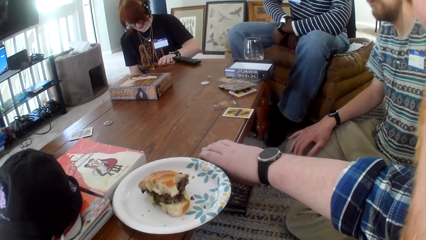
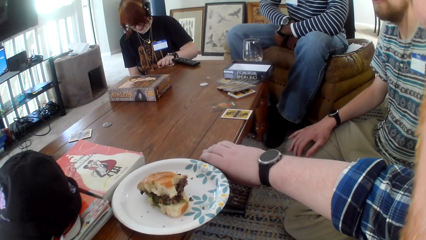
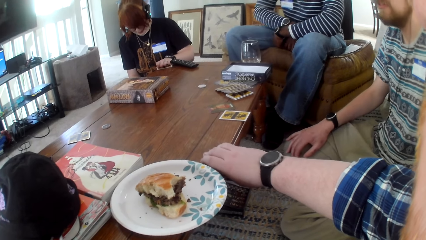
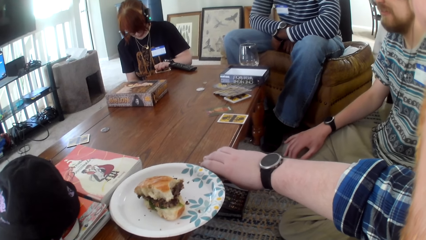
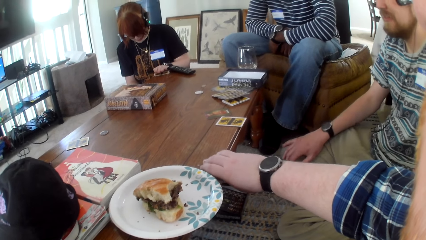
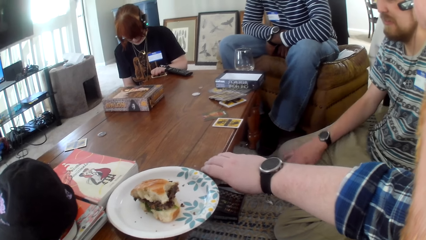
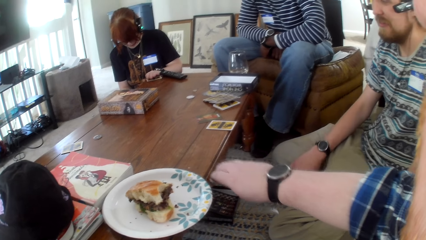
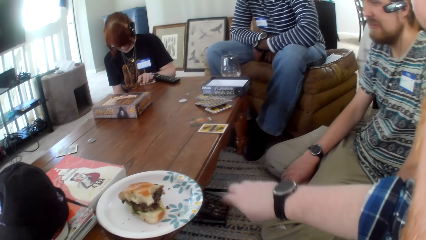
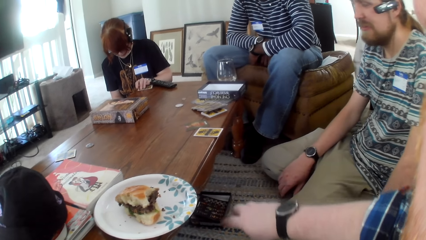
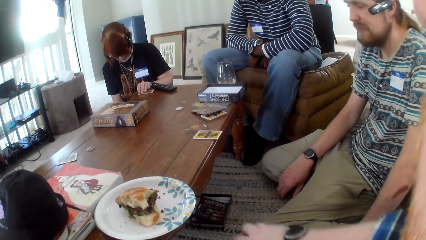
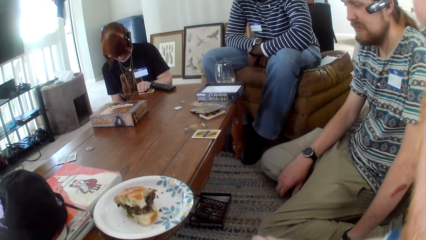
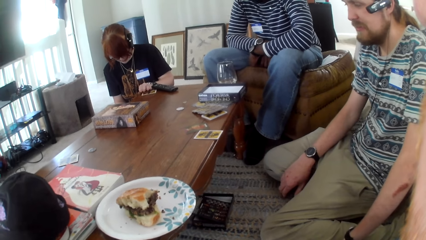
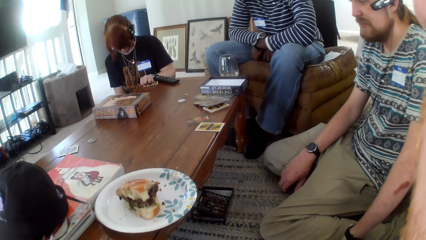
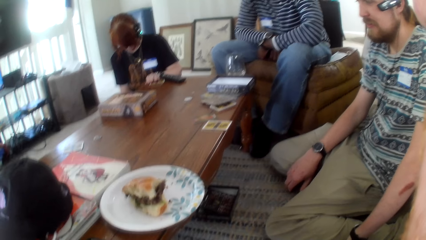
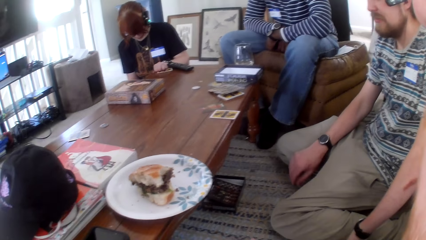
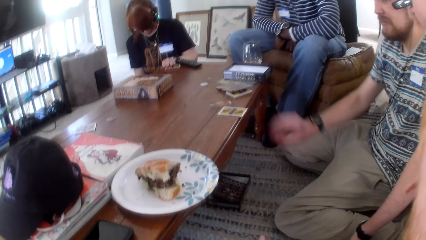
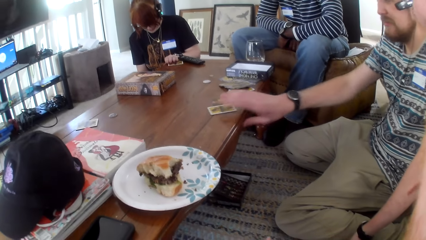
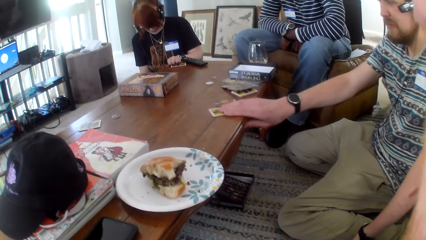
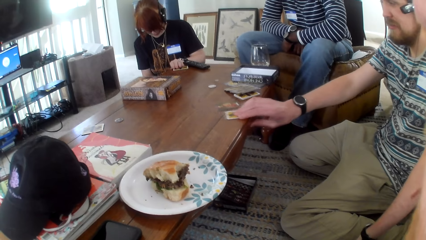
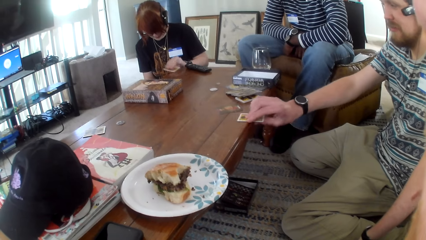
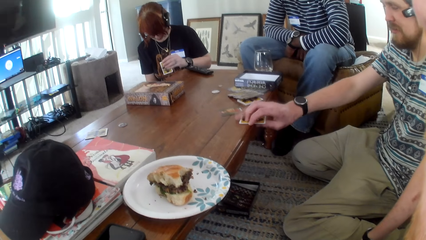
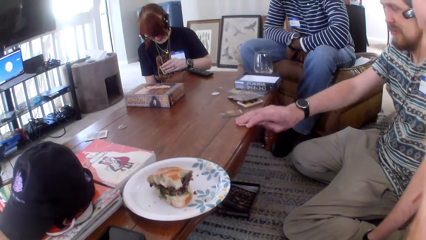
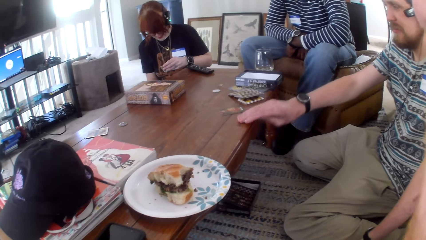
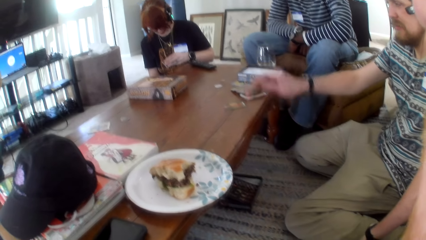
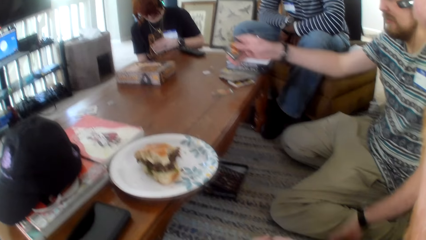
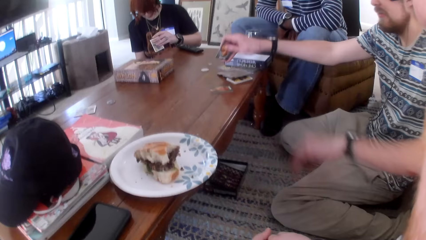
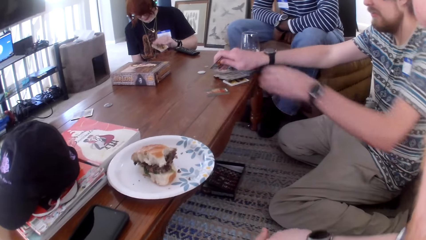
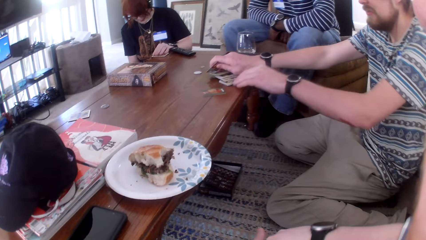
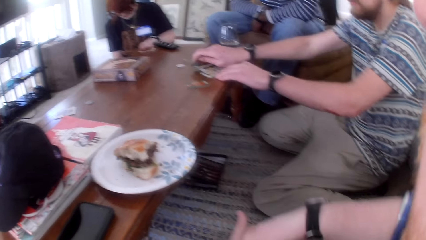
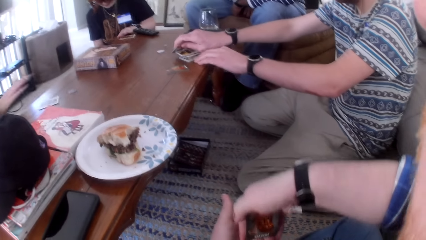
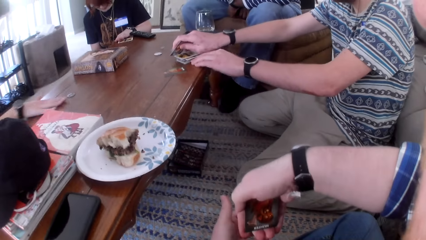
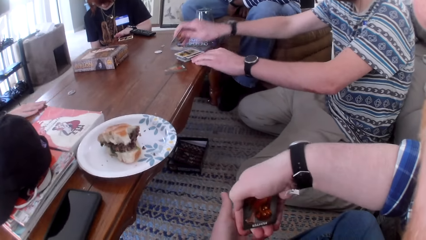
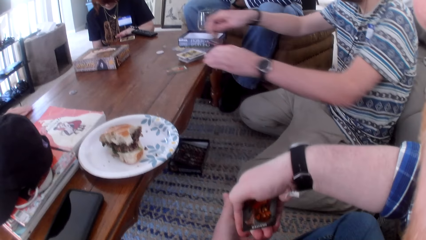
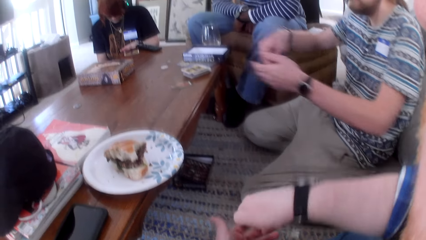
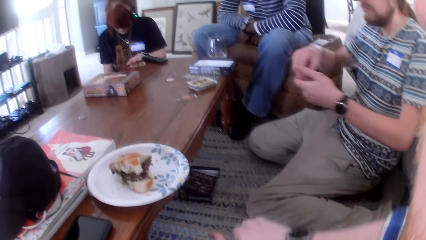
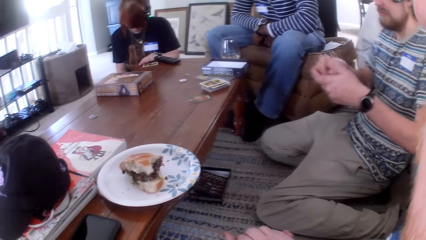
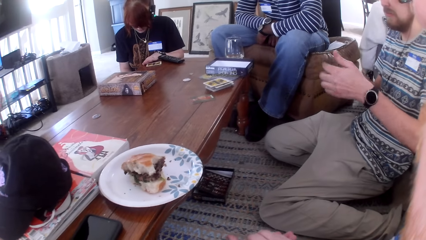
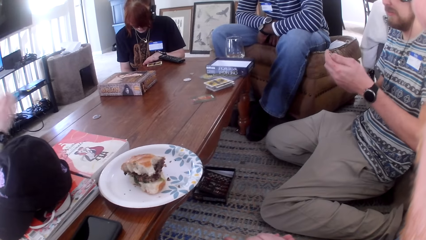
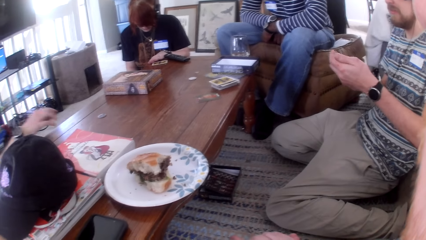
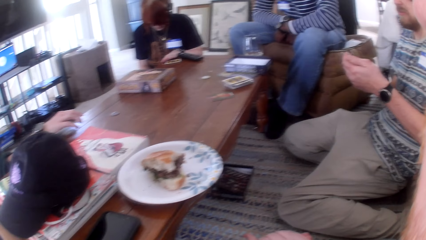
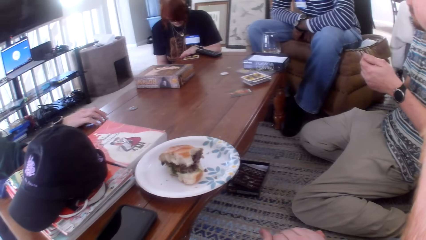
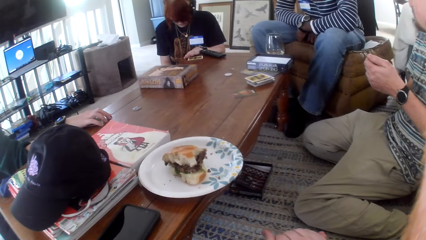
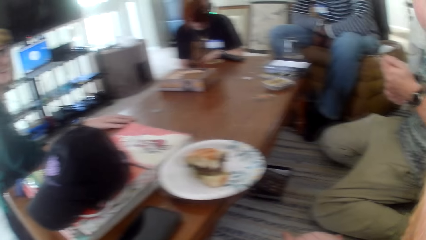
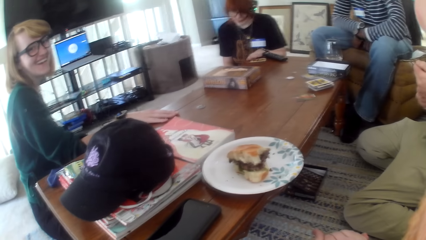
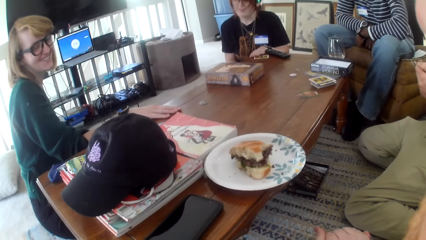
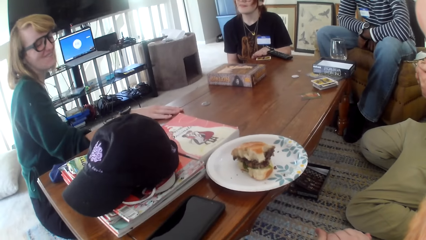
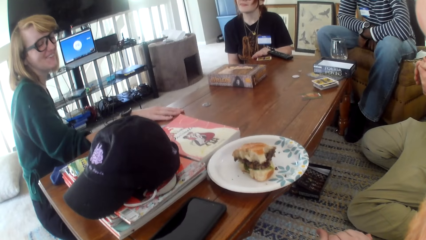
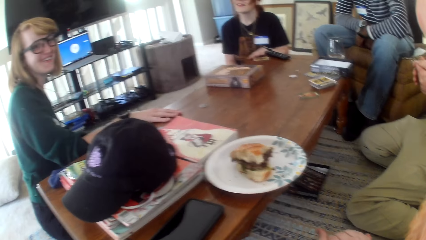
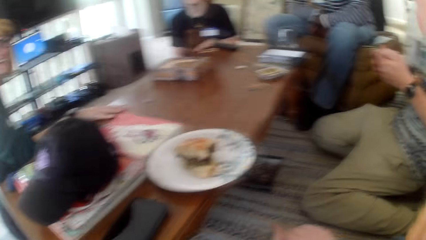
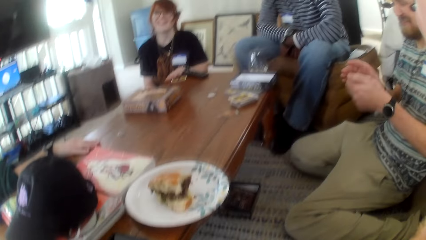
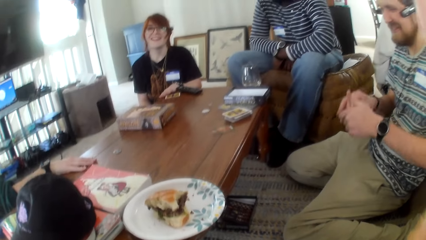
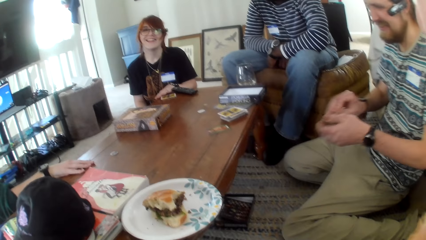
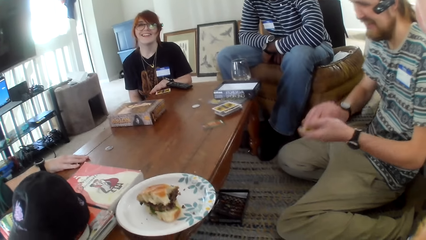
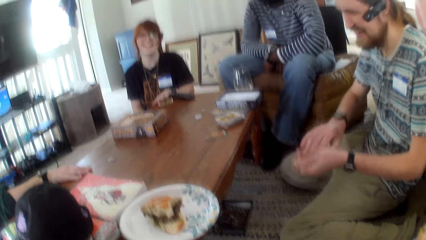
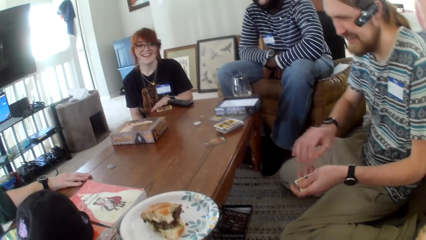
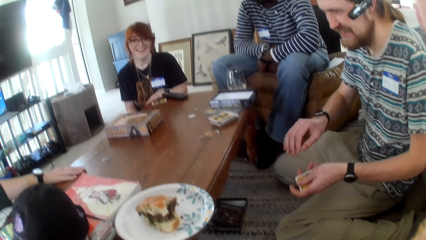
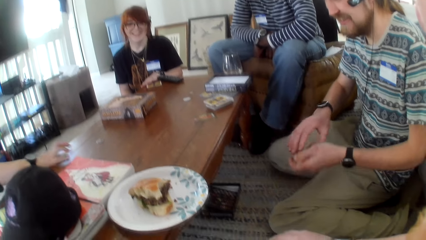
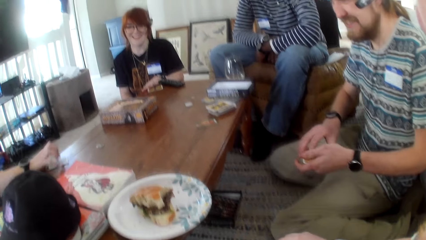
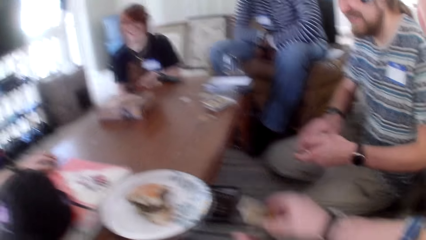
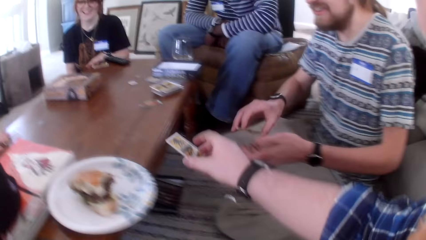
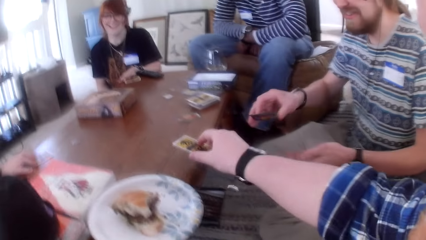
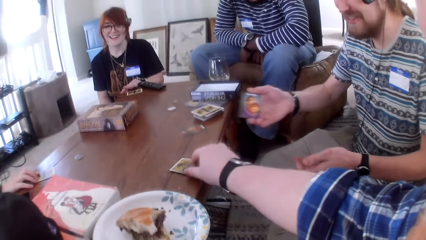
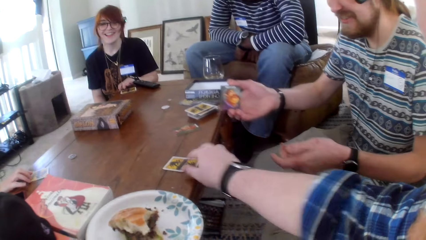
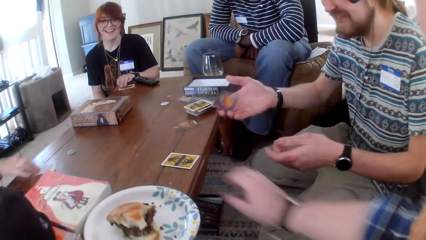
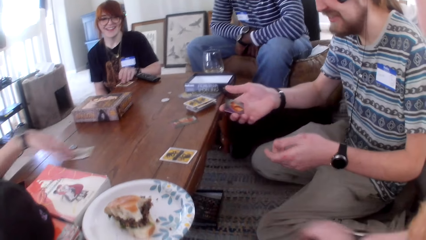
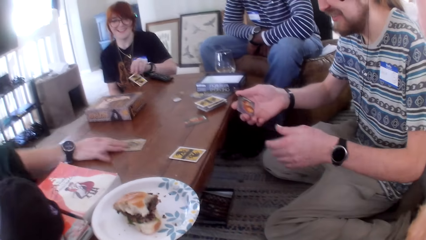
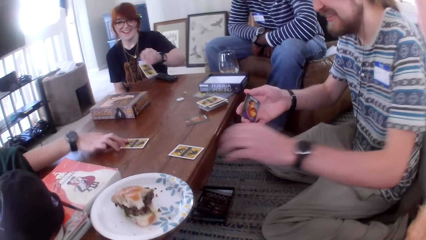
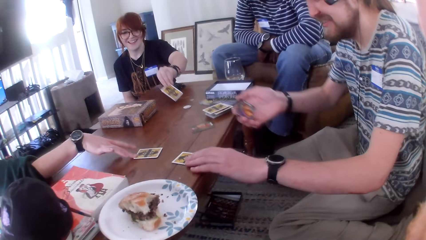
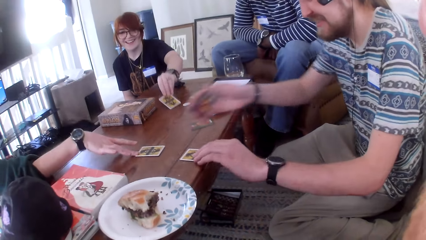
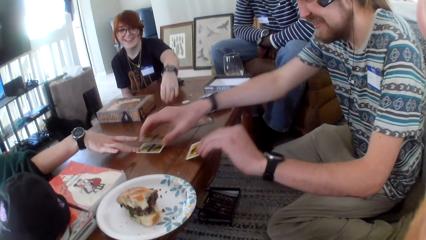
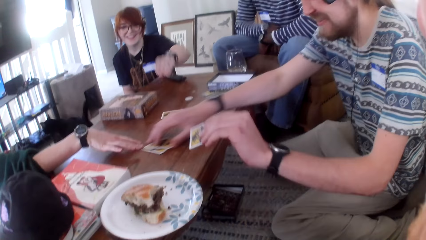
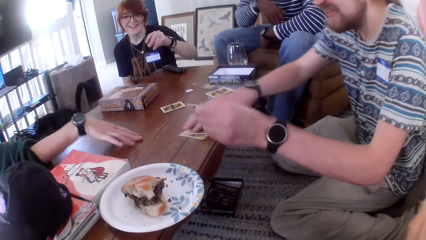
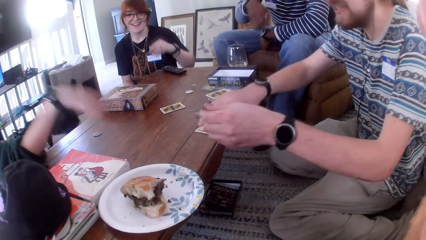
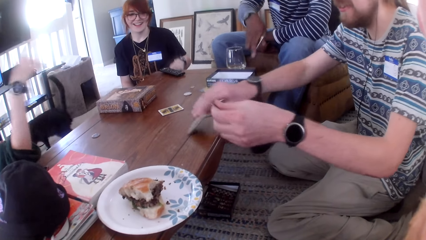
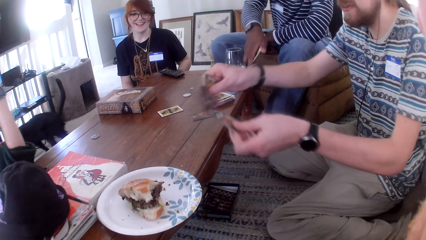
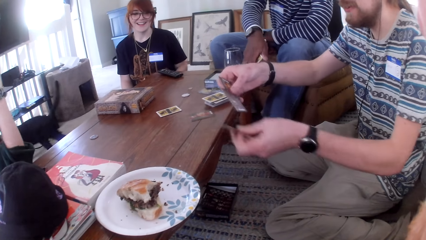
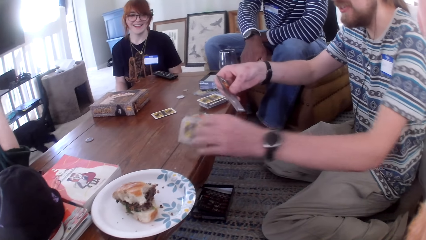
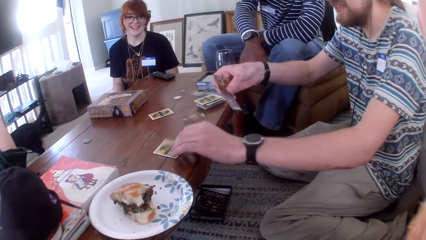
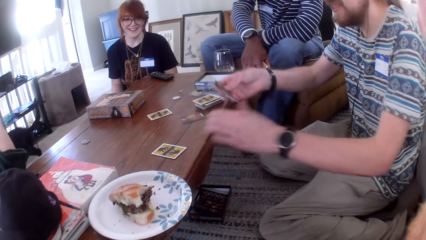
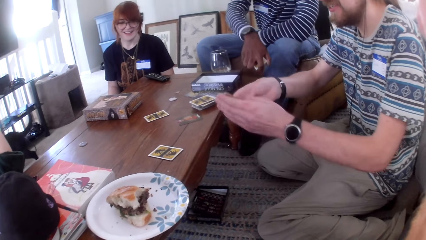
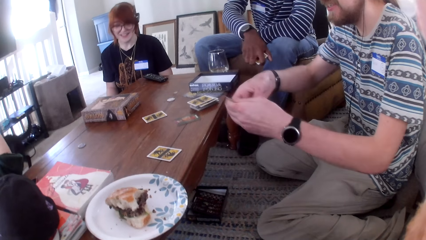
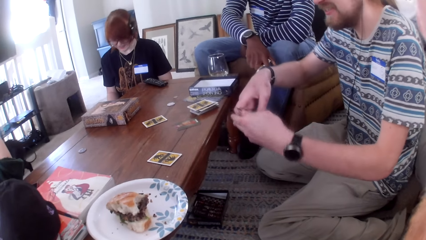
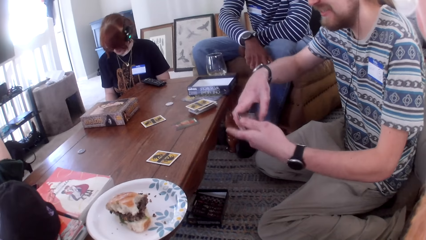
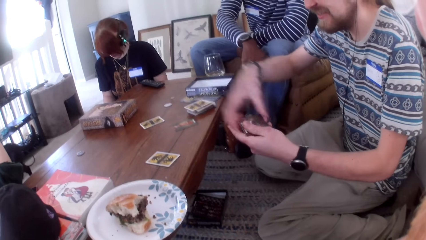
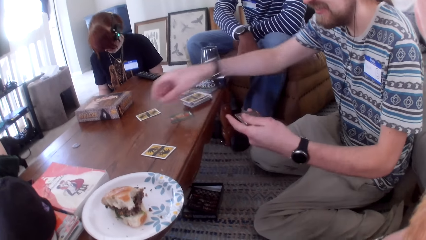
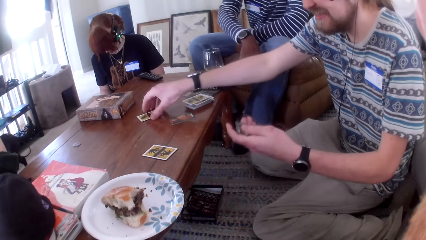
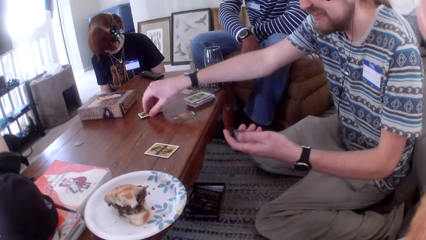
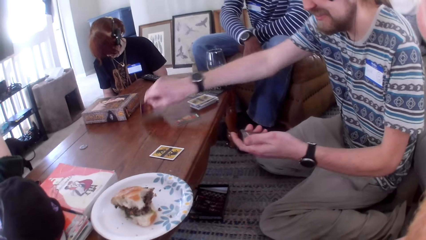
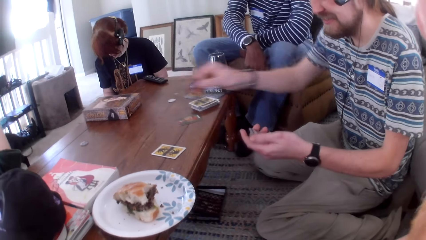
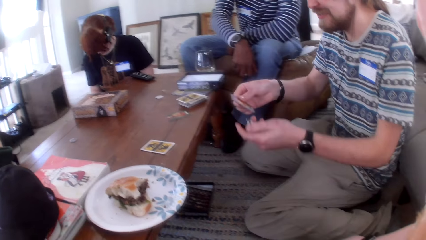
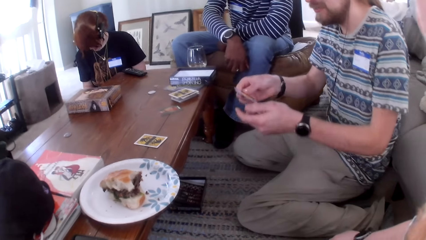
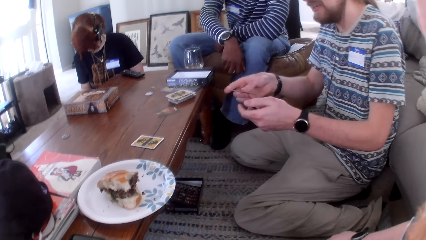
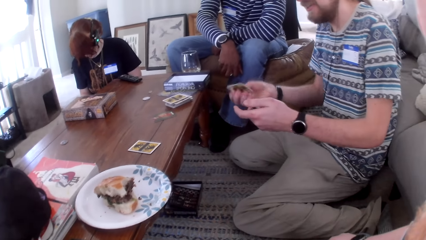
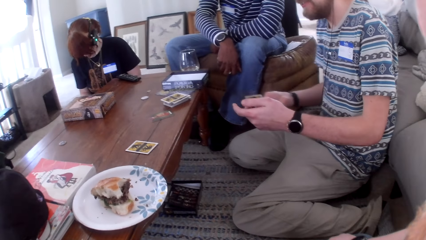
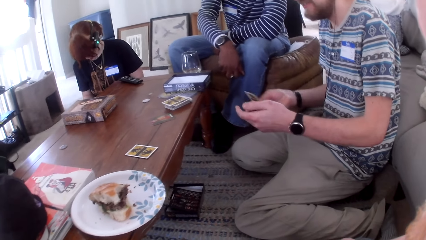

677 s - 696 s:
A woman talks to the camera wearer. The camera wearer picks the card from the table. The woman talks to the camera wearer. The camera wearer talks to the woman. A man picks a card from the table. Another woman picks a card from the table. The camera wearer talks to the first woman. The man touches the cards on the table. The first woman talks to the camera wearer and laughs. The man laughs. The camera wearer places a card on the table. The first woman moves the card on the table. The other woman places a card on the table. The man picks the cards from the table. A person talks. The first woman talks to the man. The camera wearer talks to the first woman. The man picks the cards from the table.
